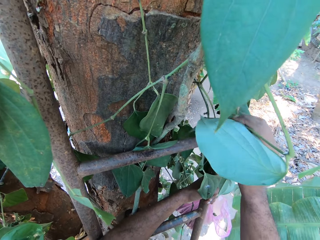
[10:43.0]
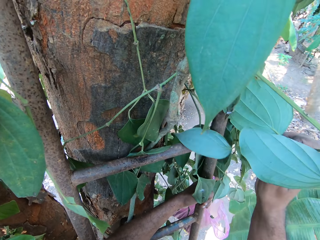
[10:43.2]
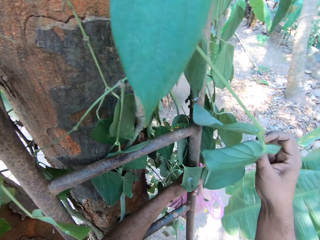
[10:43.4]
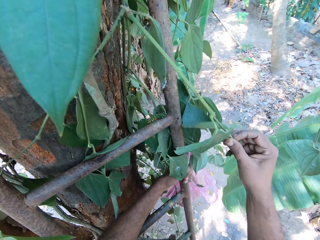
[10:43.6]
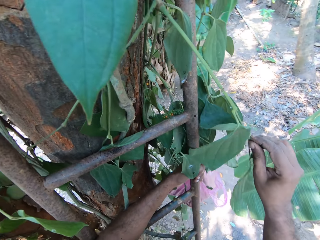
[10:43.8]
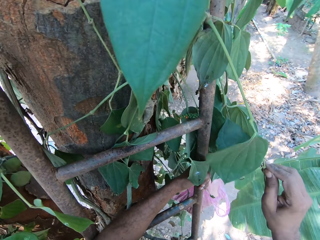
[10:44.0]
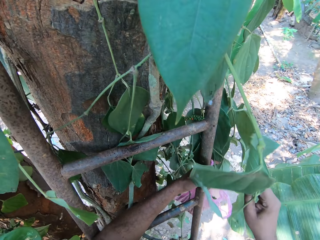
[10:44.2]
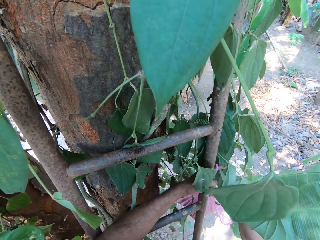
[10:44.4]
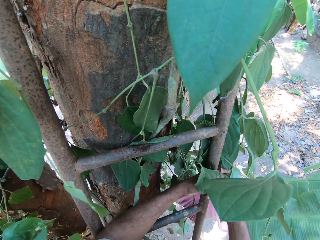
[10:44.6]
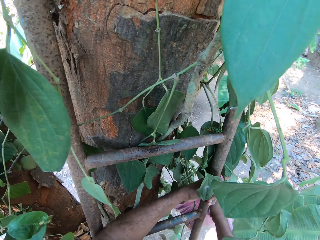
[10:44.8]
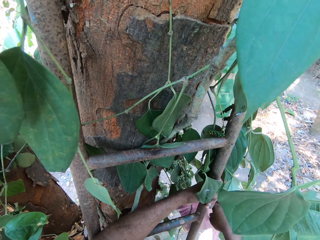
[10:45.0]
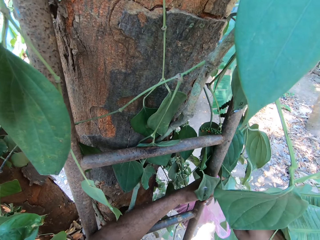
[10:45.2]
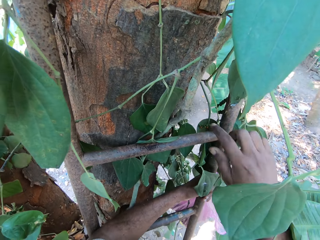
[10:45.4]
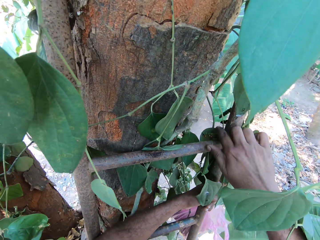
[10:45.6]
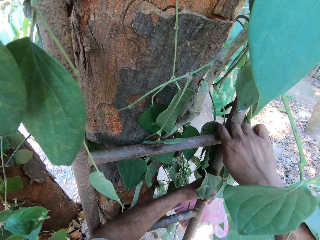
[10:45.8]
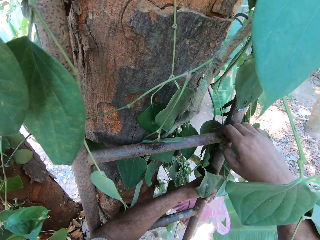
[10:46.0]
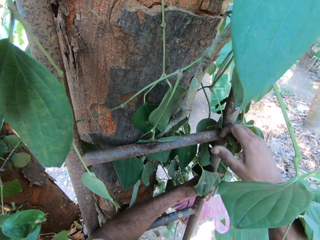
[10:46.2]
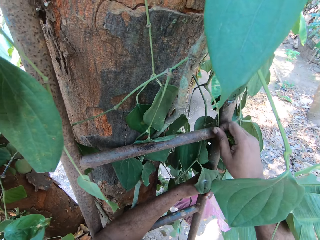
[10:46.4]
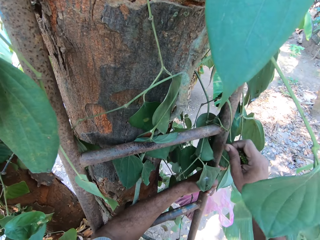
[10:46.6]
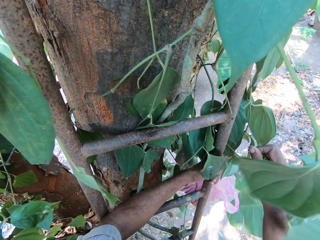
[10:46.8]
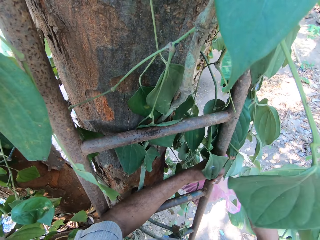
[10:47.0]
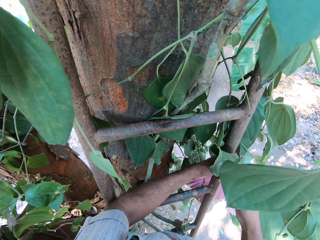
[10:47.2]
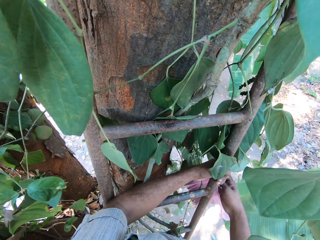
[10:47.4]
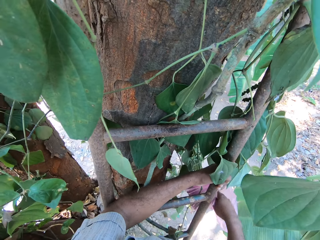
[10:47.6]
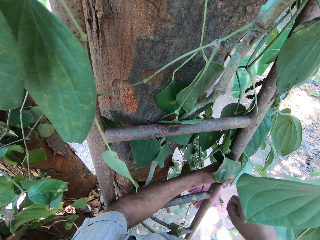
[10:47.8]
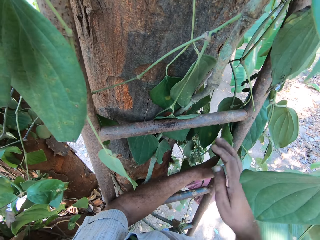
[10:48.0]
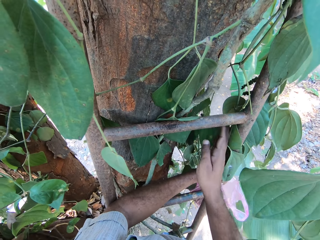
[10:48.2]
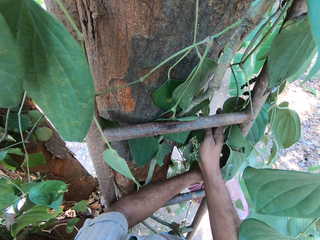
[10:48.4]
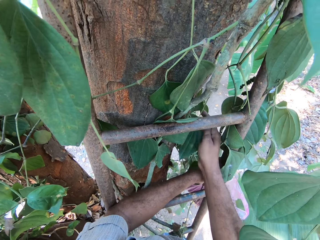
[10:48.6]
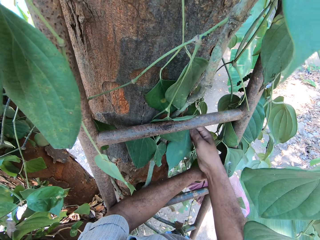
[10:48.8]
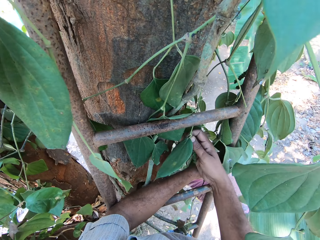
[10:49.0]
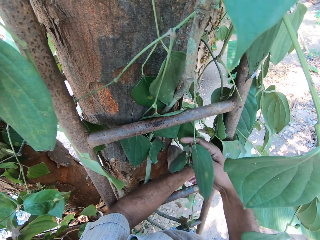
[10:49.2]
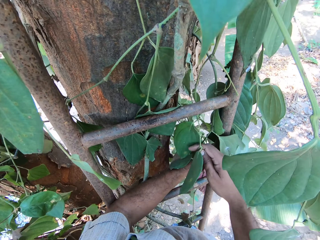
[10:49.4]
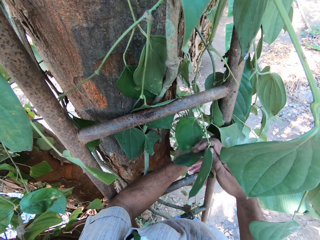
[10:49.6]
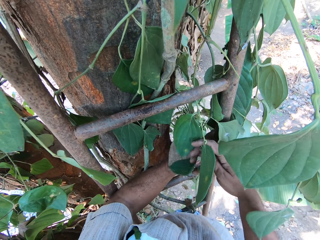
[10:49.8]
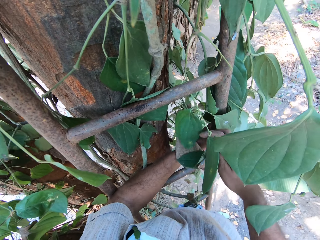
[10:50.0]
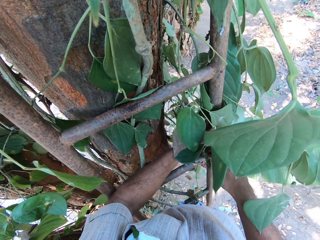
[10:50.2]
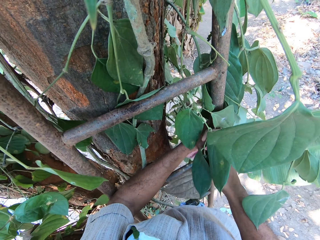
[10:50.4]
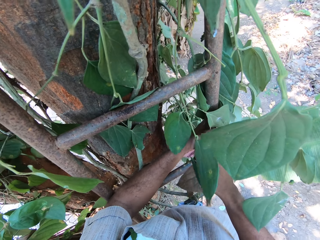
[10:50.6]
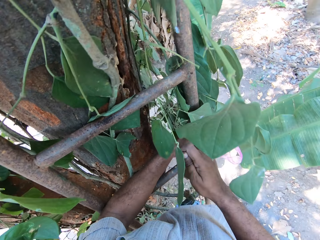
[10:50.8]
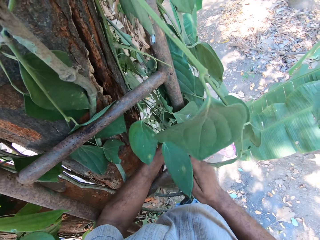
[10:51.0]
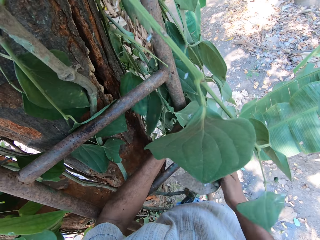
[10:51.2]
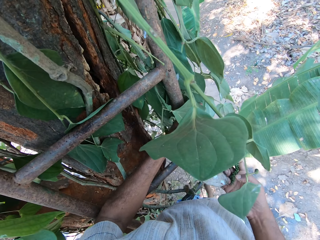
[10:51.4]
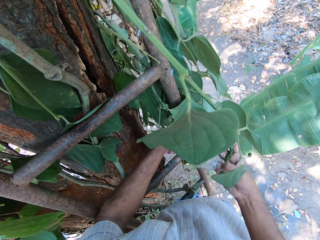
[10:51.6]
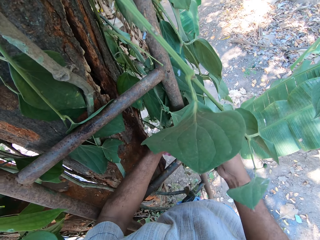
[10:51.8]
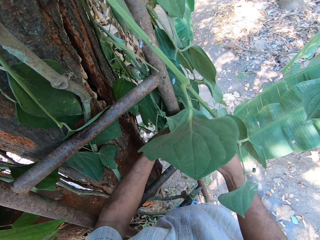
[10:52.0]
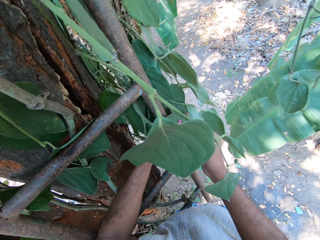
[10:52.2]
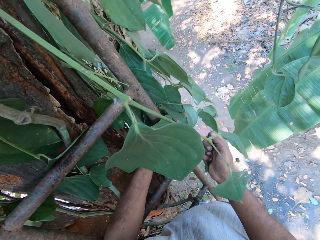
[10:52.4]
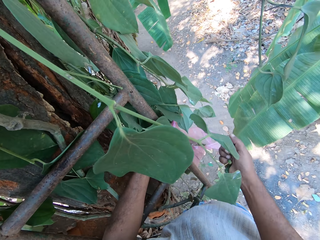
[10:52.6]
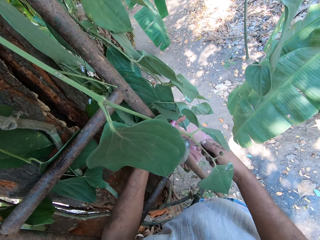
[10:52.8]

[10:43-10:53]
The camera wearer cuts a leaf from the tree with his right hand. He places the leaf in his right hand into the plastic bag in his left hand. He cuts a leaf from the tree with his right hand. He places the leaf in his right hand into the plastic bag in his left hand. He cuts a leaf from the tree with his right hand.

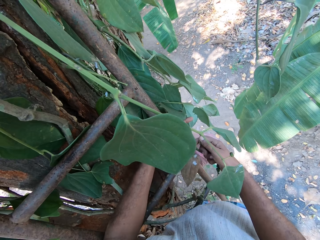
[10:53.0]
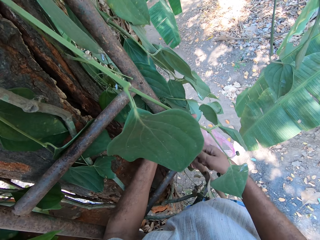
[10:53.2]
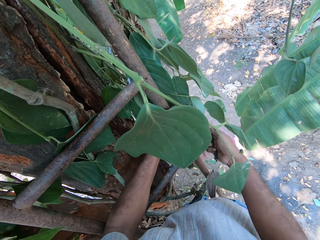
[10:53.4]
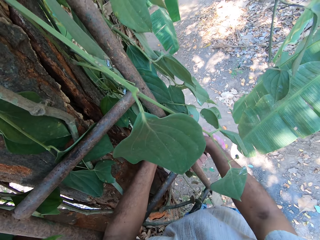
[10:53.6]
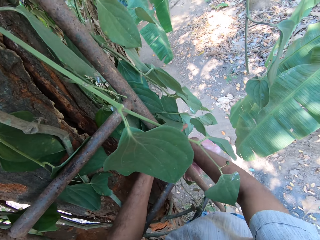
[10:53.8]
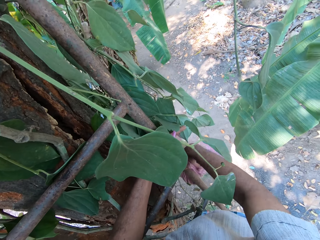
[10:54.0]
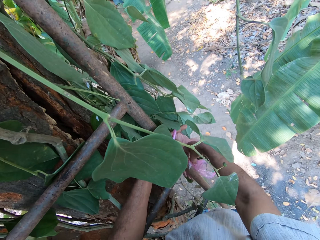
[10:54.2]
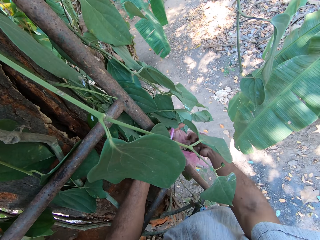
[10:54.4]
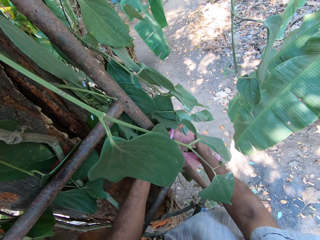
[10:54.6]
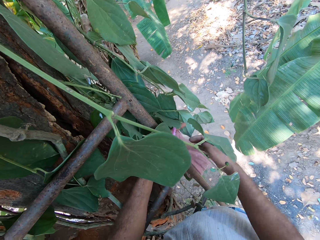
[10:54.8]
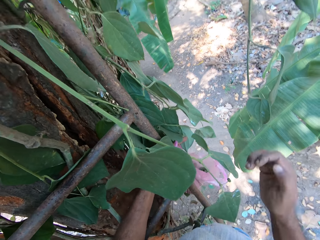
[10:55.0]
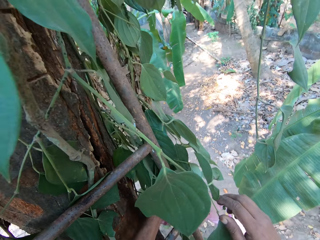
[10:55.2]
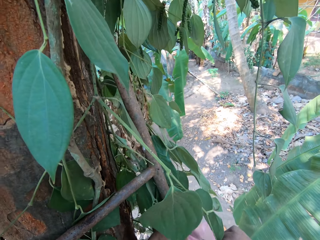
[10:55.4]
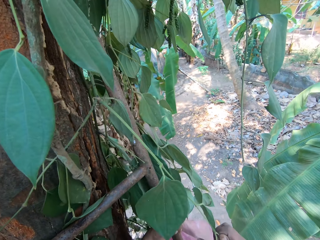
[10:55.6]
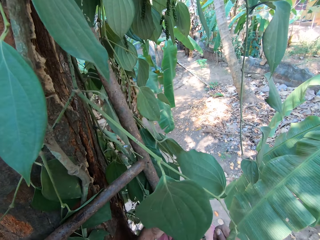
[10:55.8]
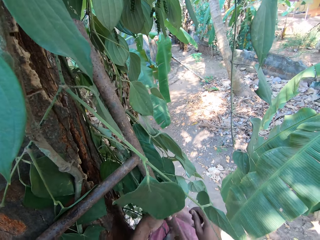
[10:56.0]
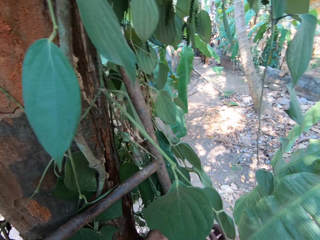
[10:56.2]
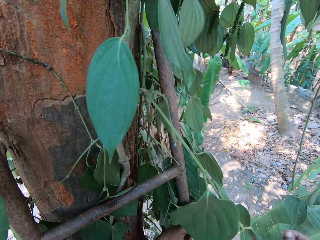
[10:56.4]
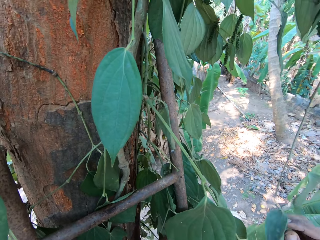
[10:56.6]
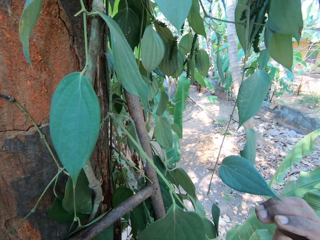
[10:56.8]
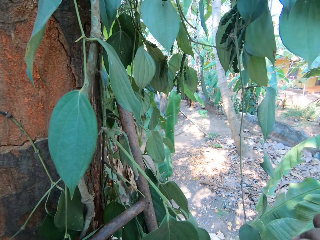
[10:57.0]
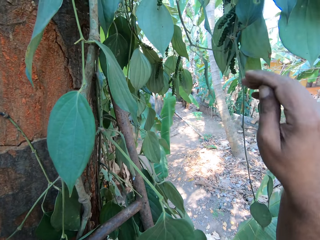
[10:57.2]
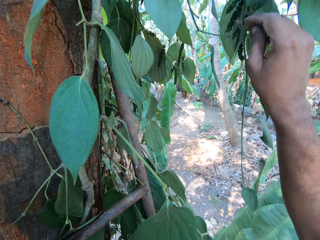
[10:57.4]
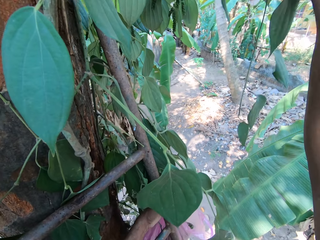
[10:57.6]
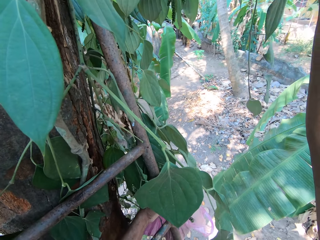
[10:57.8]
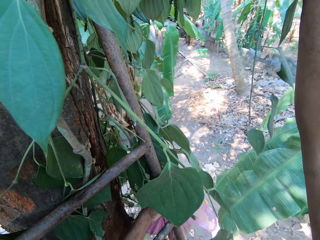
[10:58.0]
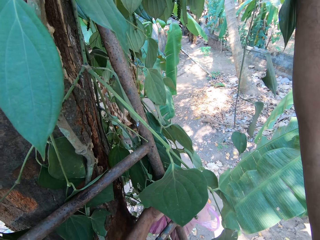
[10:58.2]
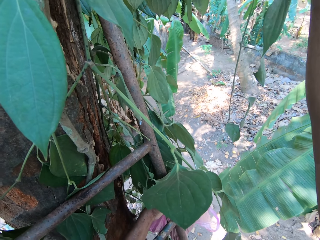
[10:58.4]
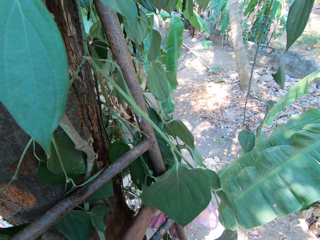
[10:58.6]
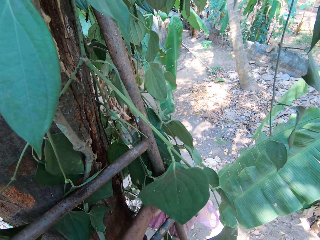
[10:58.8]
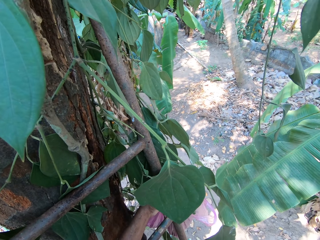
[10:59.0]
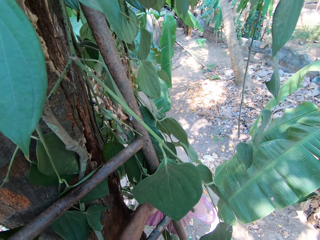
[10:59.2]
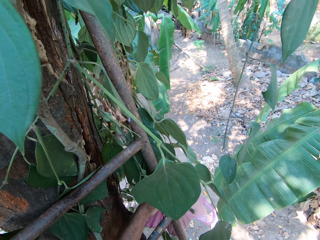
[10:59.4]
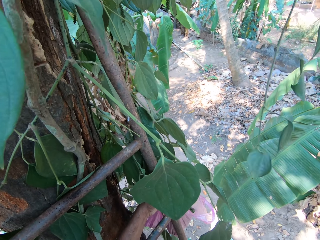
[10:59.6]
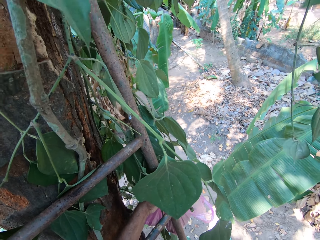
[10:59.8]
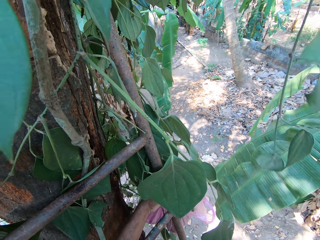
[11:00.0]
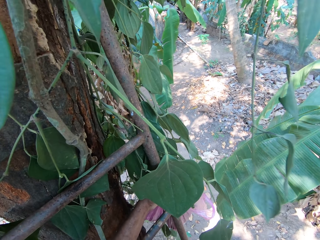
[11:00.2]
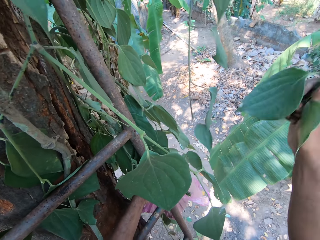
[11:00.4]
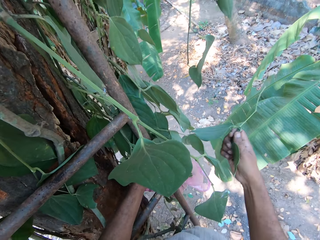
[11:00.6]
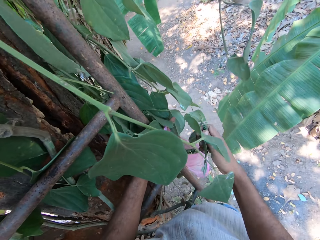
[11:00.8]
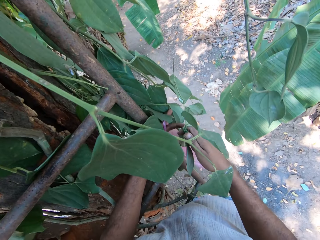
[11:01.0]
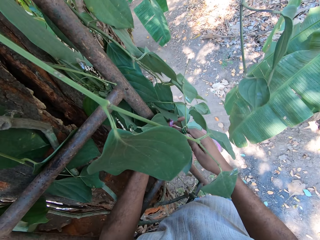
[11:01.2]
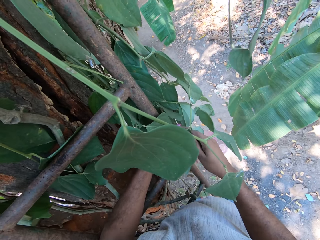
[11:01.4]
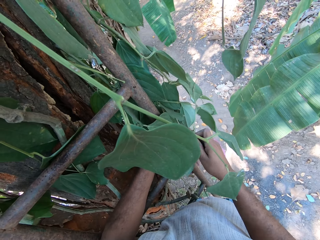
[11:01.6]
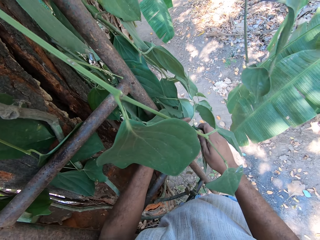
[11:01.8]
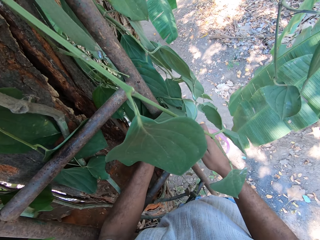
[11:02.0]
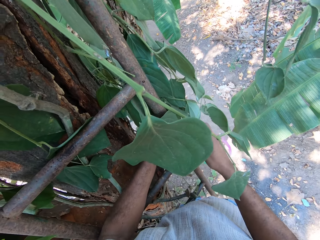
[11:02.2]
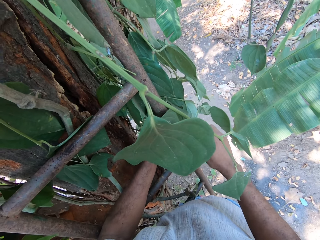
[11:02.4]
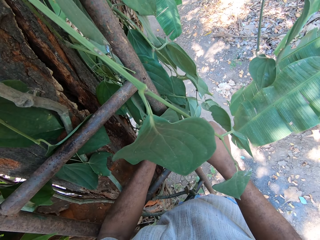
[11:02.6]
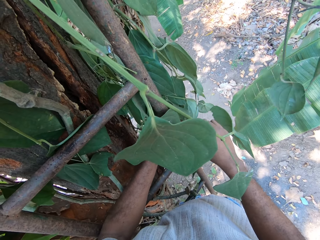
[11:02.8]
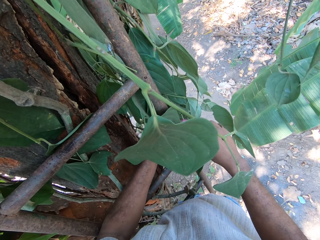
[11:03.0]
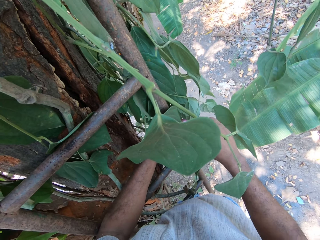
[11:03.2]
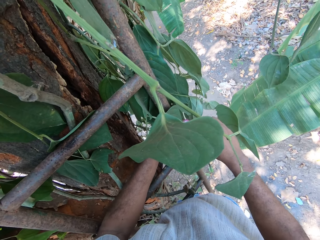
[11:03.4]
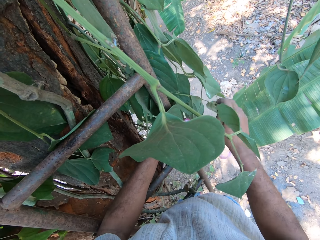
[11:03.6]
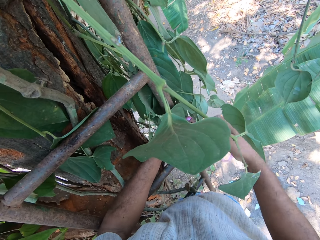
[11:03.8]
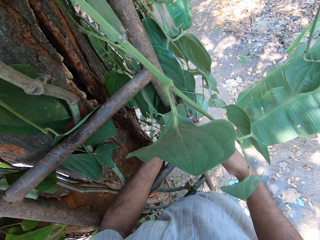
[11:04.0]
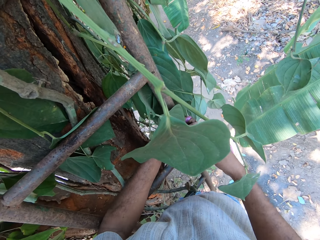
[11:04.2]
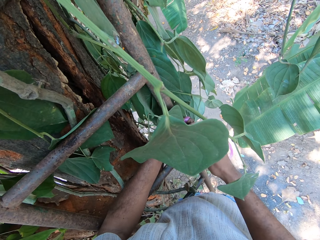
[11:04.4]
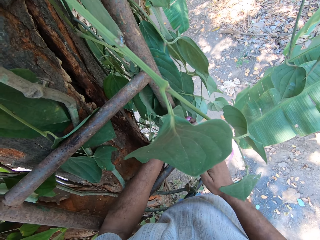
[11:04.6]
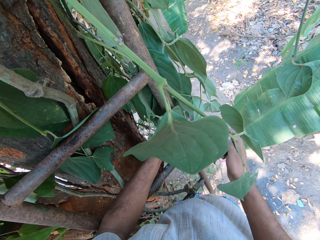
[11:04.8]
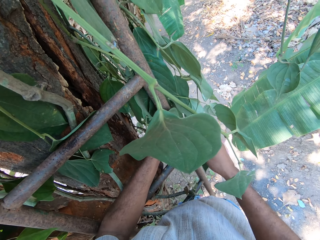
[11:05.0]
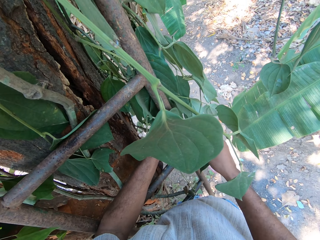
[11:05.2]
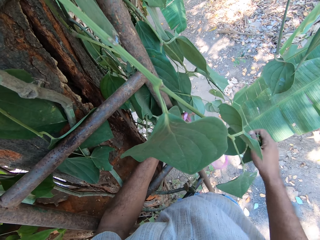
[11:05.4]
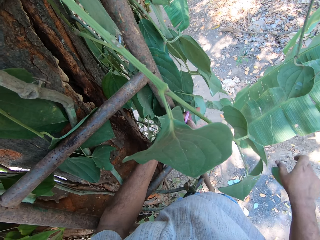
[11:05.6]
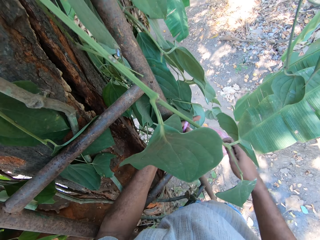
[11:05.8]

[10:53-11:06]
The camera wearer places the leaf in his right hand into the plastic bag or paper in his left hand. He cuts the leaves. He cuts a leaf from the tree with his right hand. He holds the leaf with his left hand. He cuts the leaf in his left hand with his right hand.
